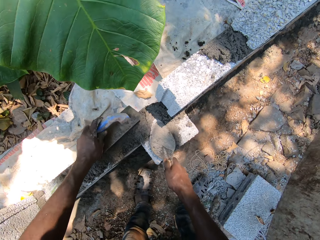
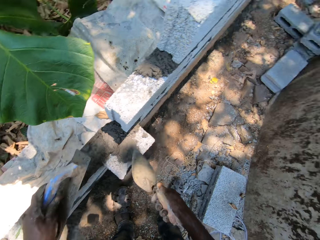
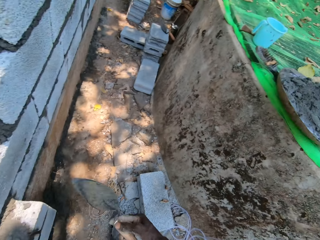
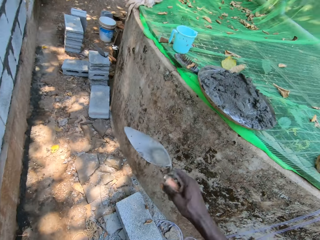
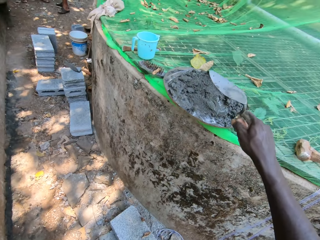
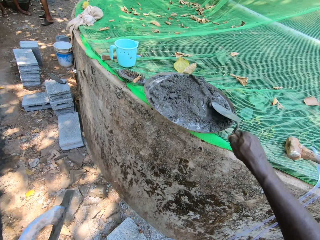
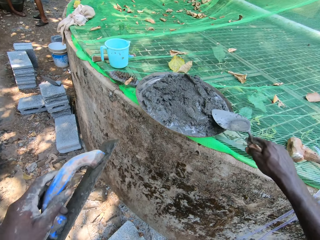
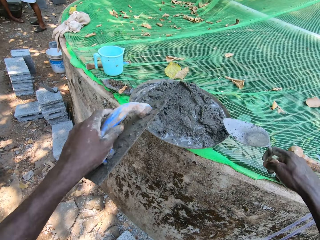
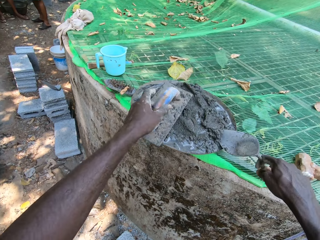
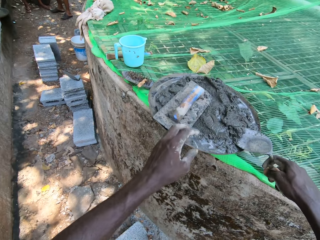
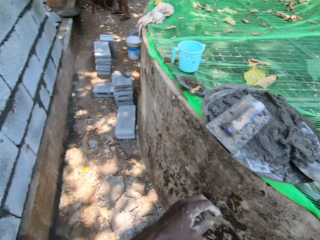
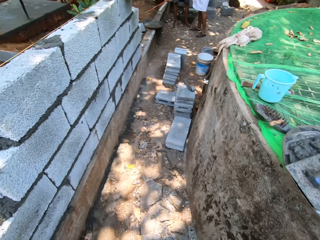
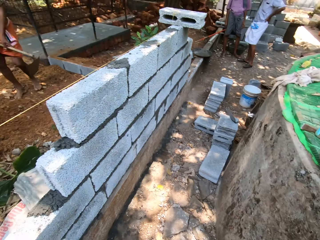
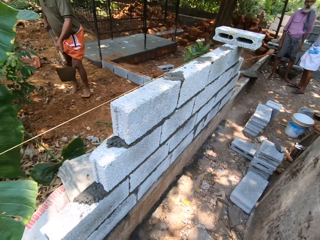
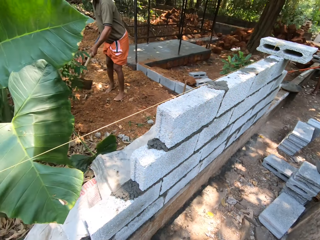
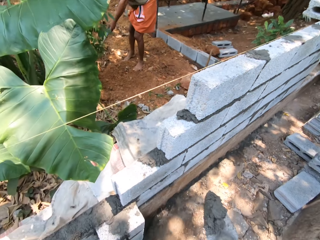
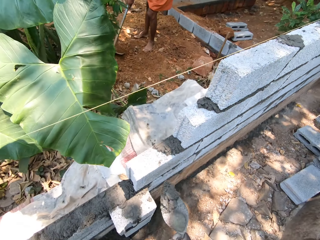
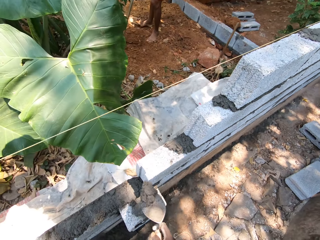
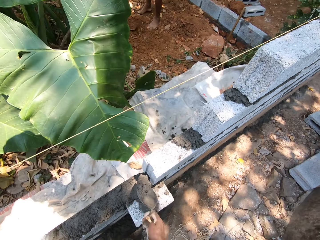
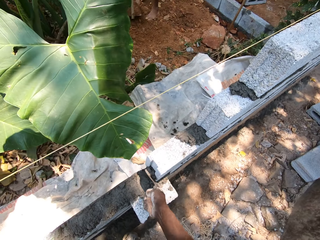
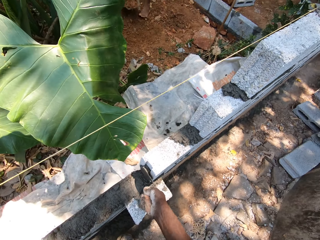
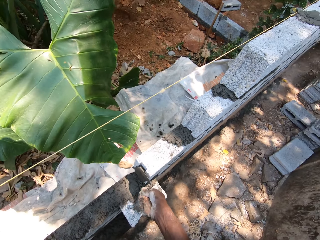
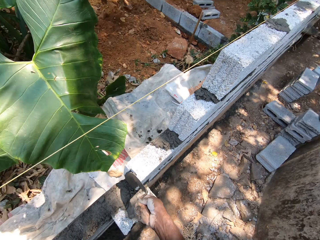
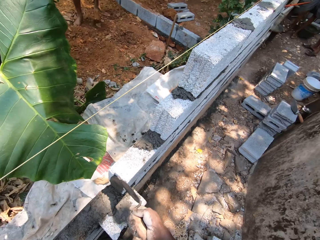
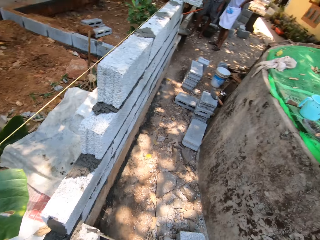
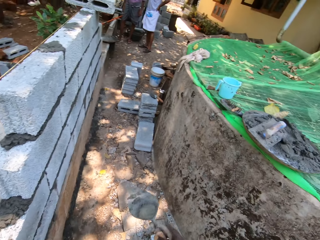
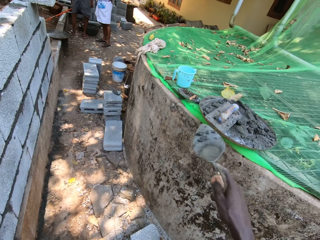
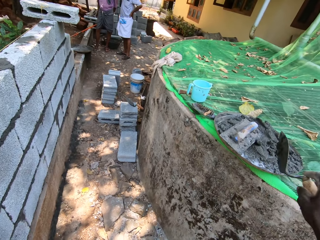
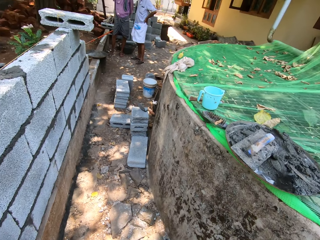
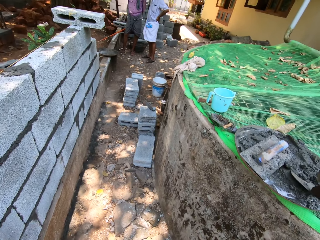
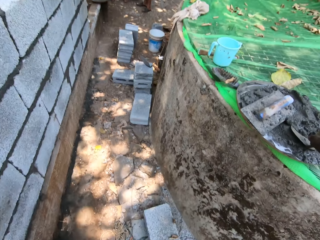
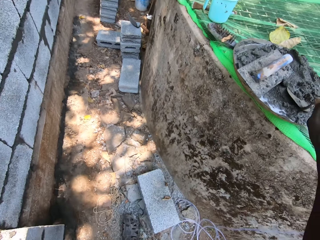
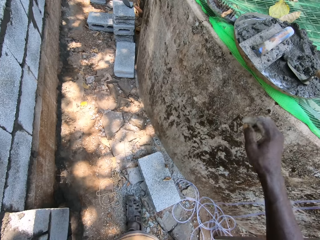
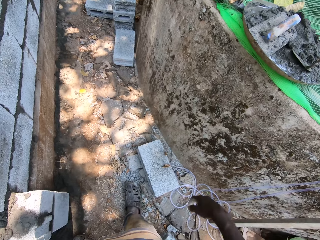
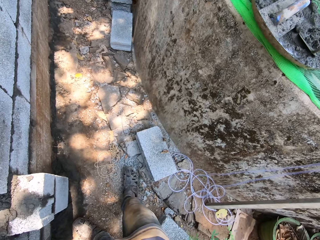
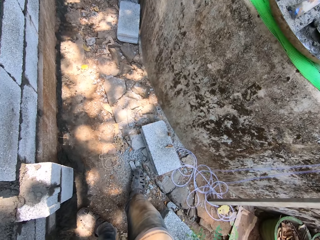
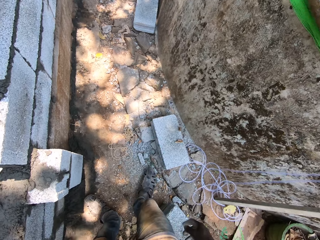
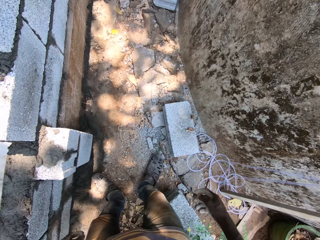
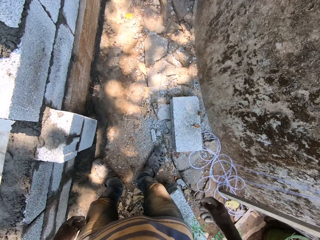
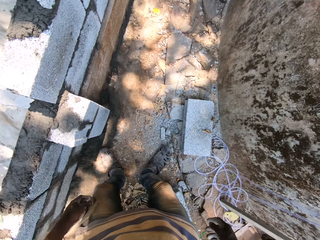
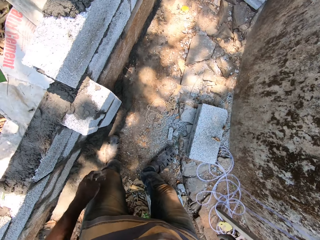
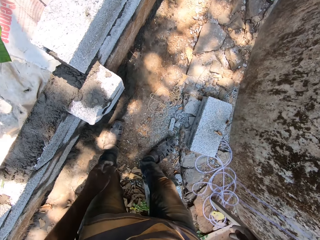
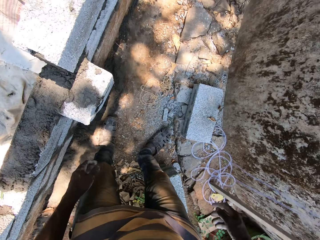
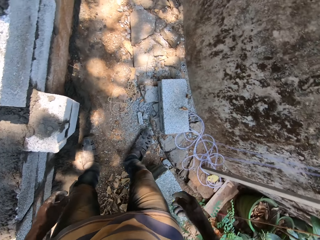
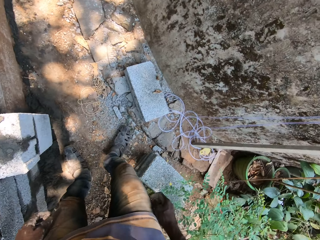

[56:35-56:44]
The camera wearer scoops cement from the head pan with the trowel in his right hand. He drops the metal float in the head pan with his left hand. He turns around. He cements the side of a brick with the trowel in his right hand. He turns around. He drops the trowel in the head pan with his right hand.

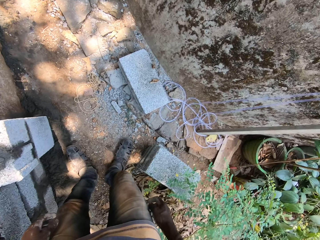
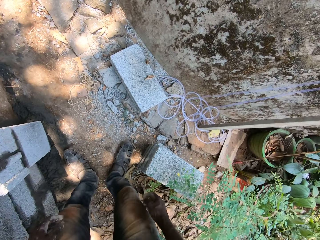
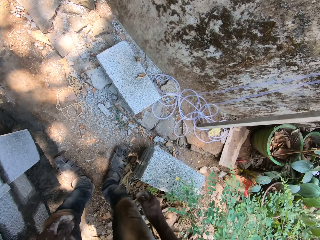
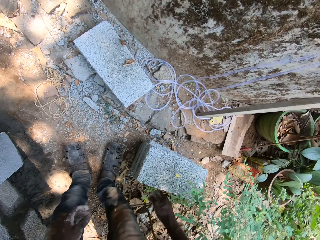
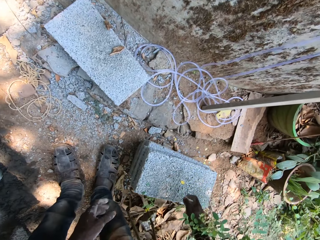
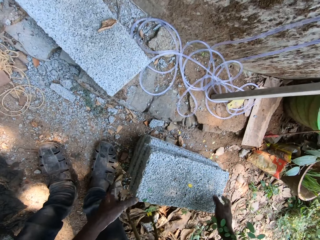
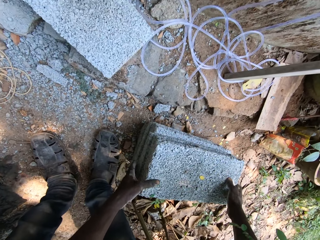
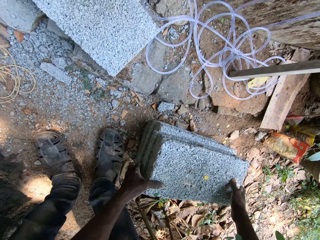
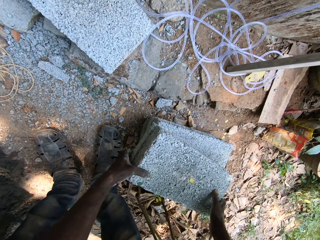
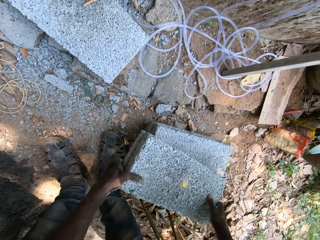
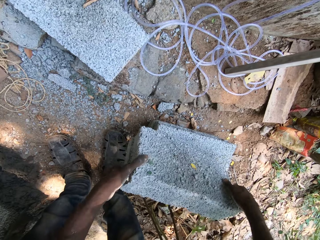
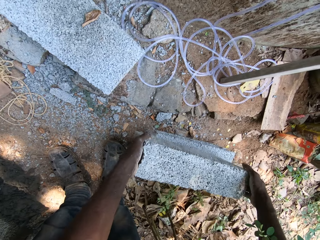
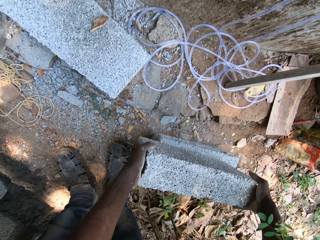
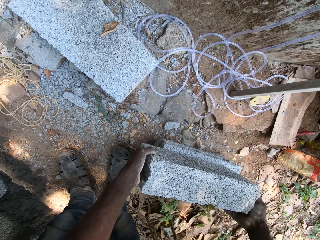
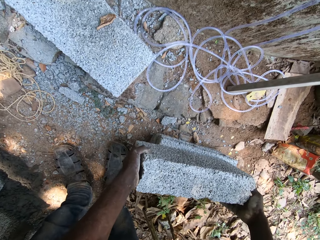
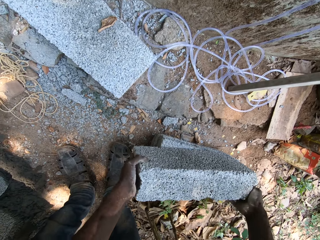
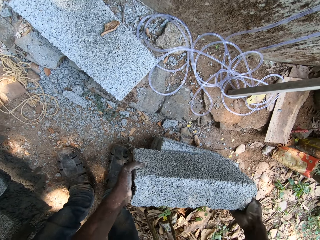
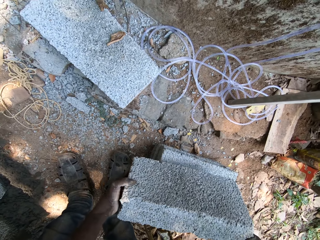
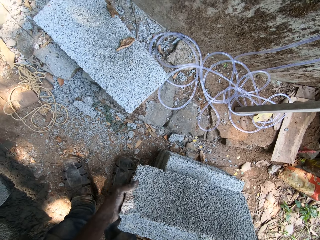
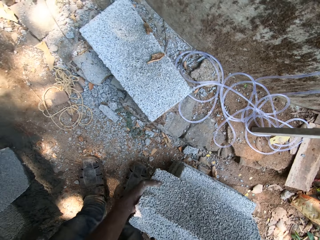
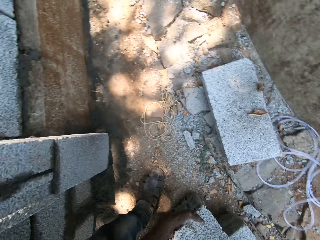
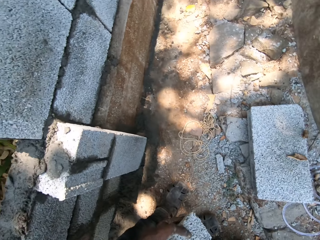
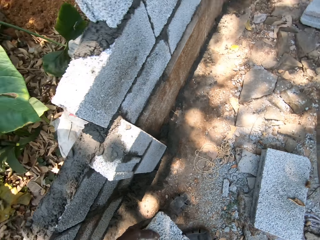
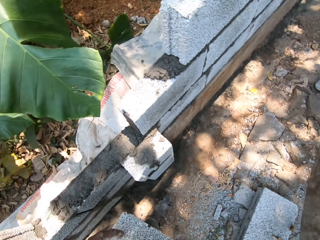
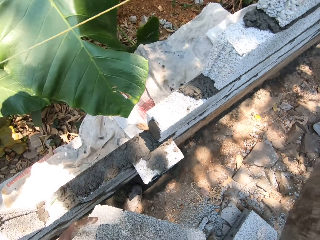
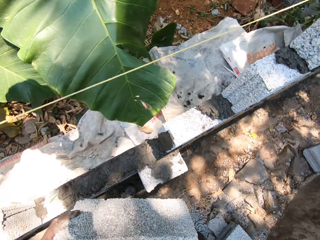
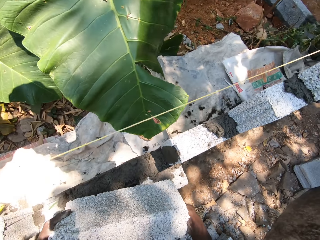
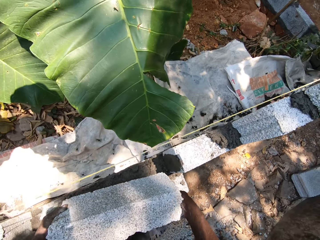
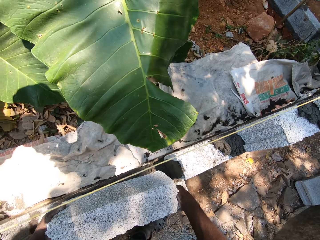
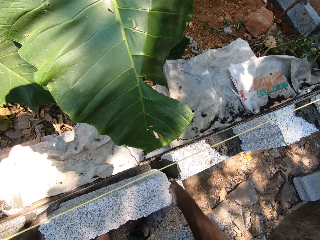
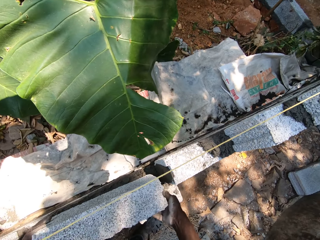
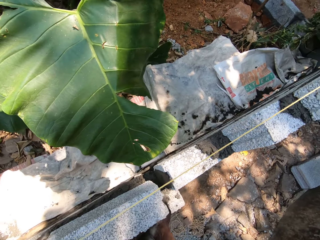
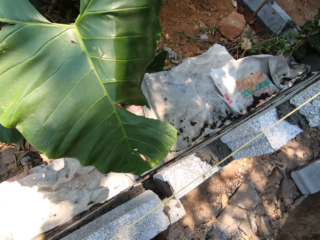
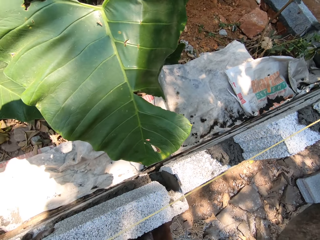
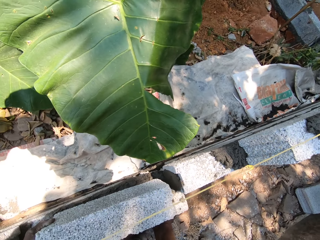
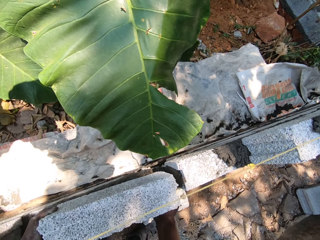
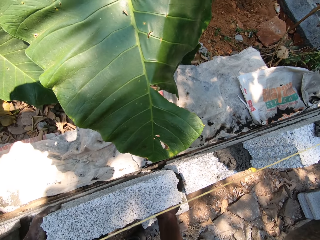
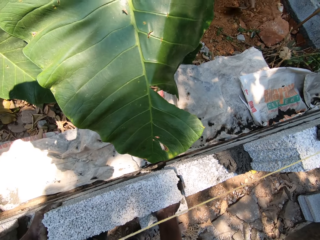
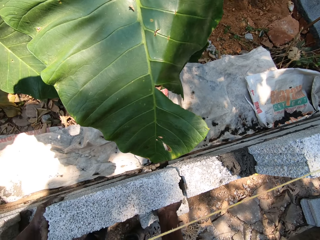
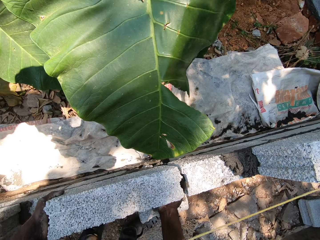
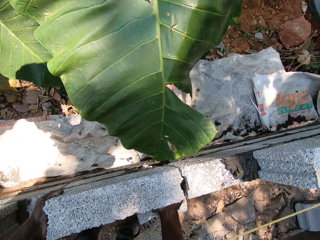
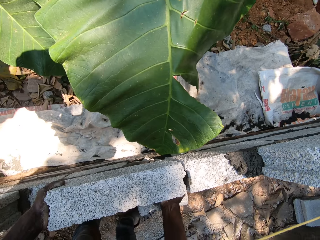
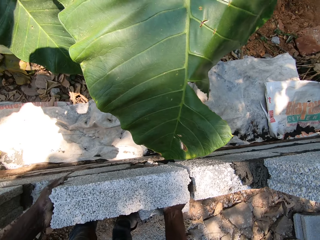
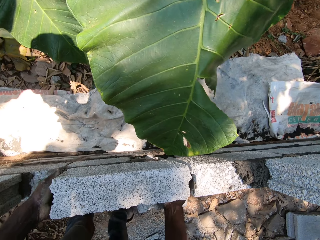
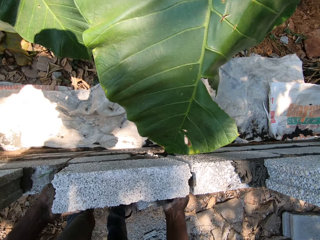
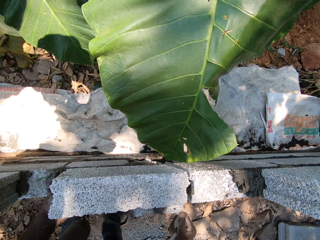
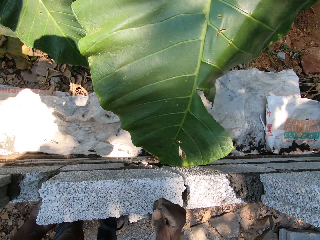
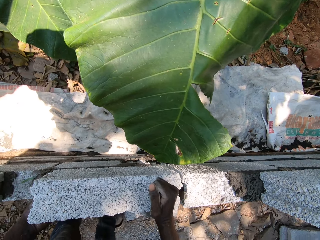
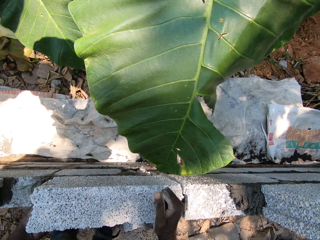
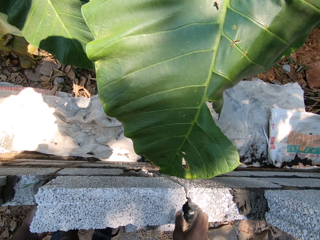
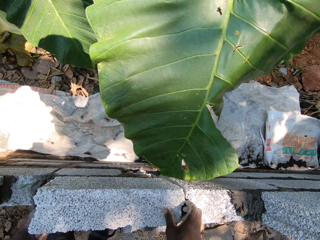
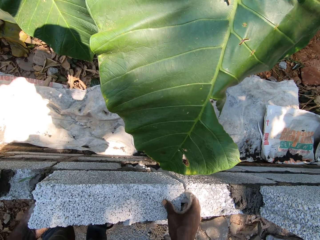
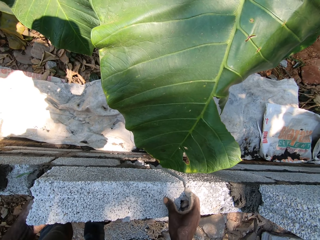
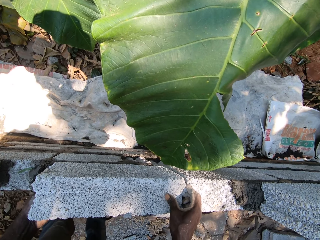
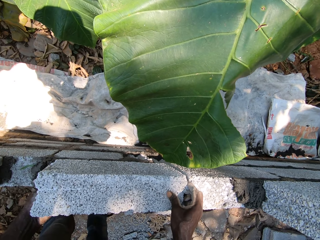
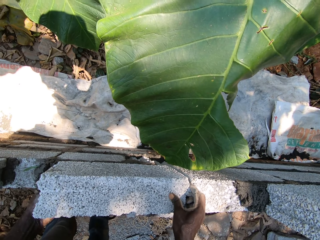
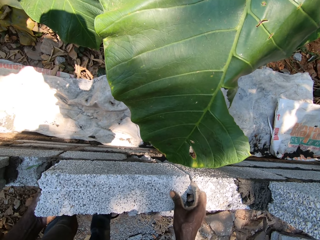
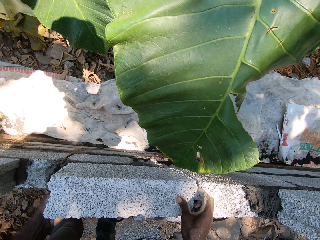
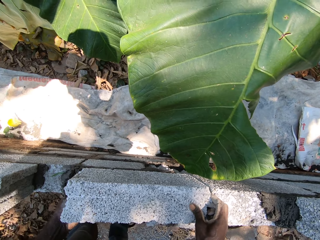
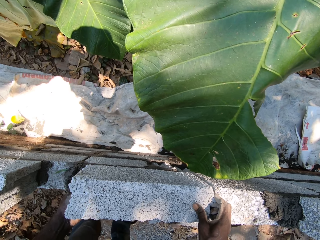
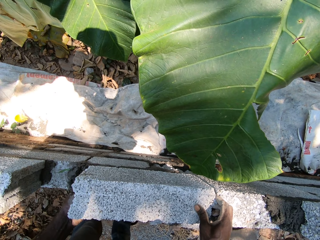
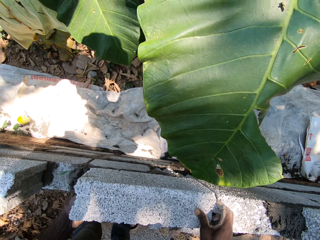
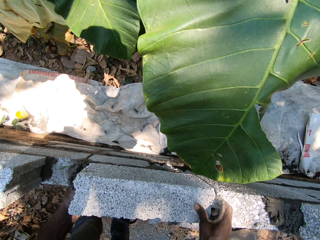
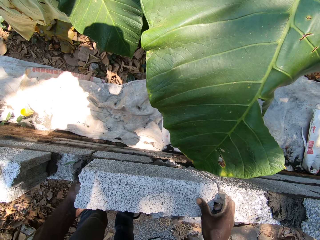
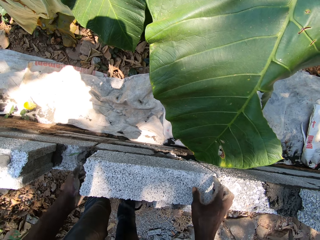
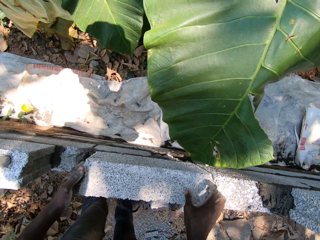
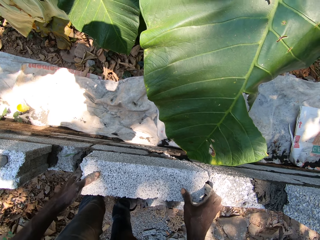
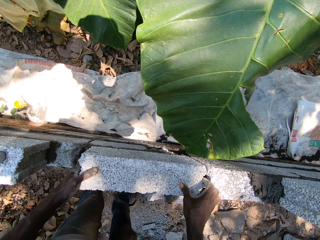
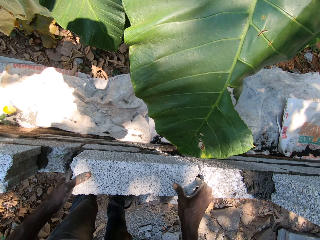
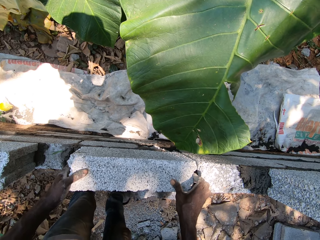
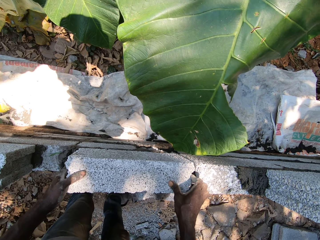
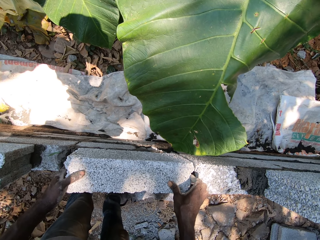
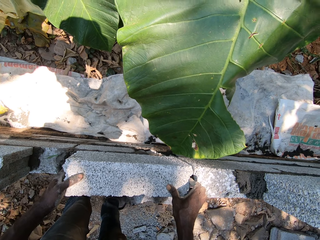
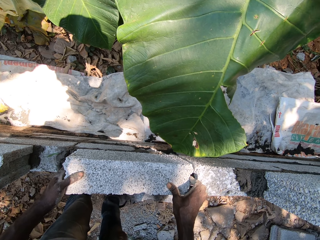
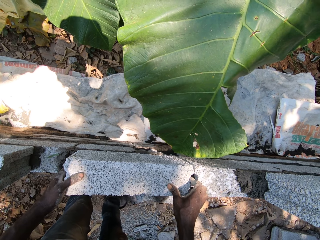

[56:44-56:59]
The camera wearer bends towards a brick. They pick up the brick from the ground with both hands. They turn the brick. They carry the brick. They set the brick on the fence with both hands. They straighten the brick.
